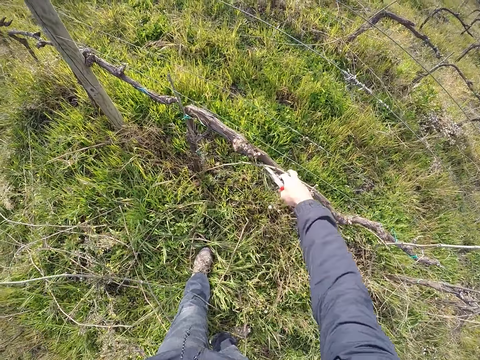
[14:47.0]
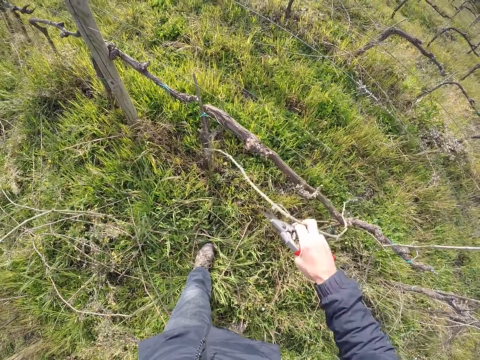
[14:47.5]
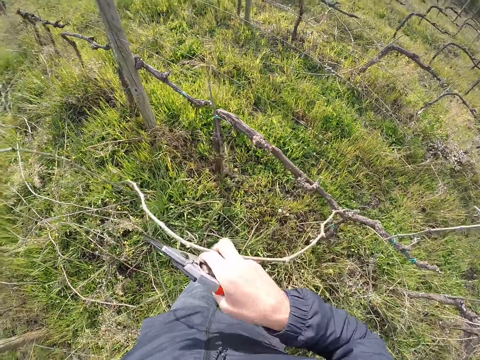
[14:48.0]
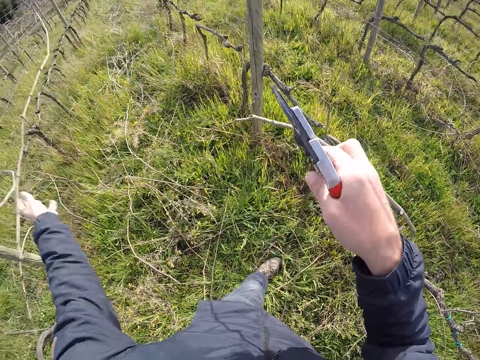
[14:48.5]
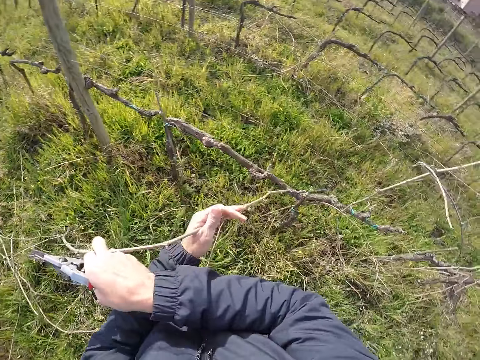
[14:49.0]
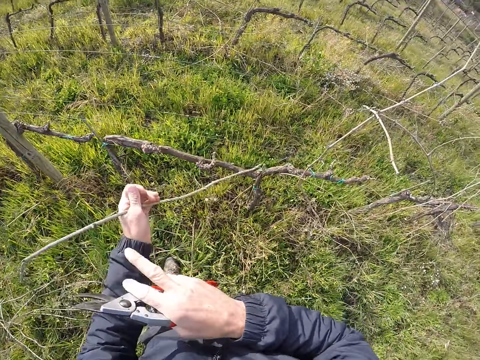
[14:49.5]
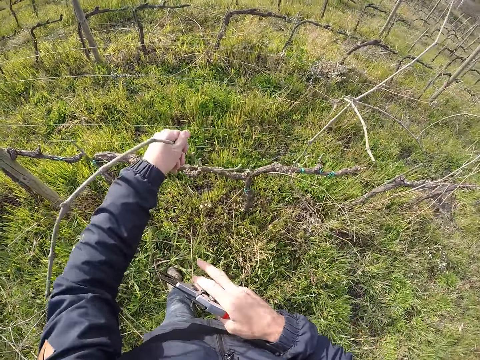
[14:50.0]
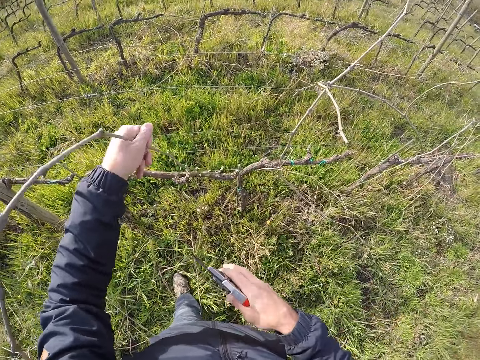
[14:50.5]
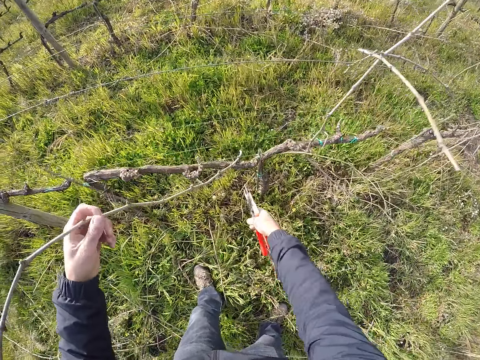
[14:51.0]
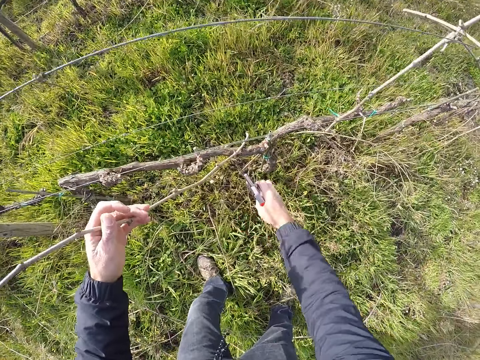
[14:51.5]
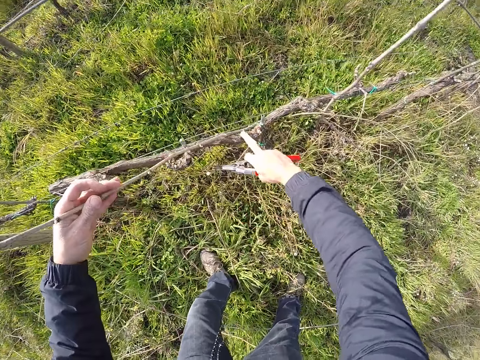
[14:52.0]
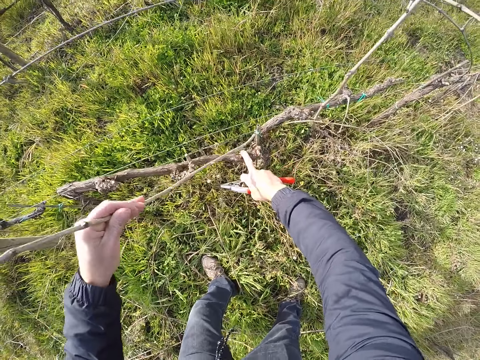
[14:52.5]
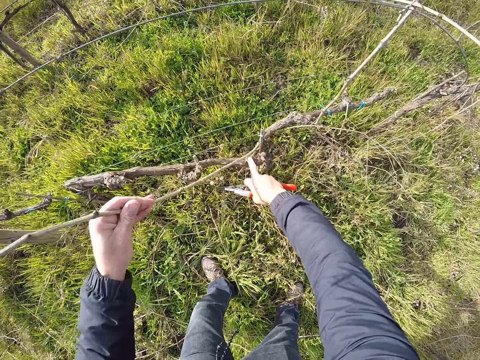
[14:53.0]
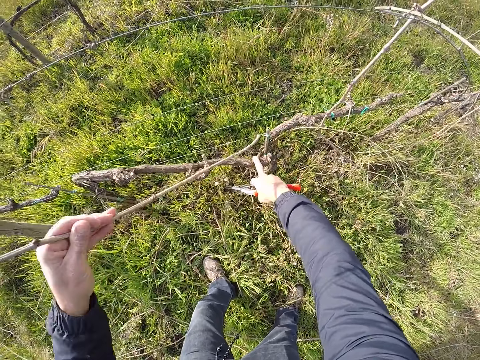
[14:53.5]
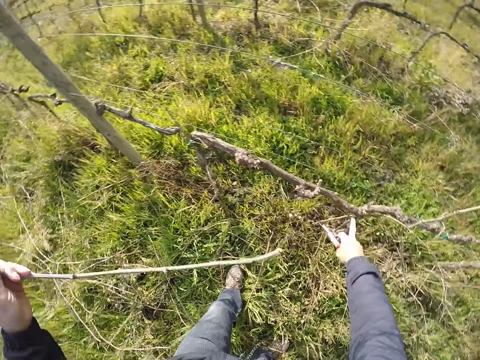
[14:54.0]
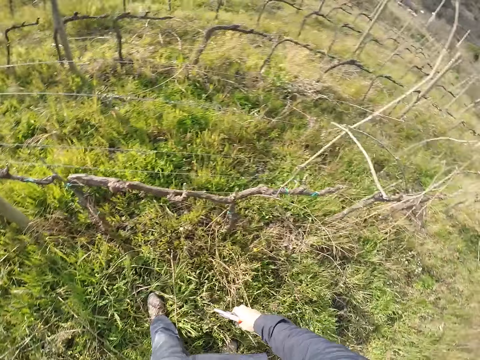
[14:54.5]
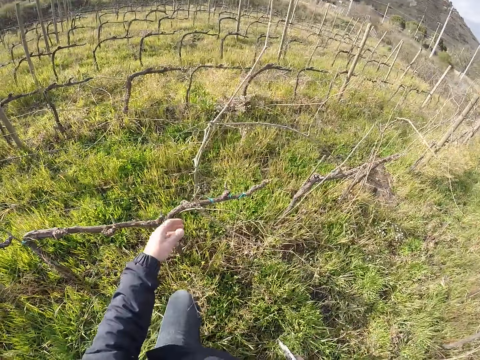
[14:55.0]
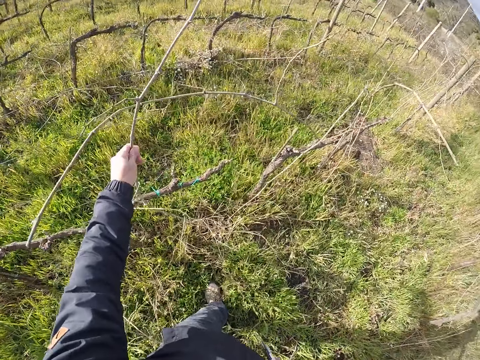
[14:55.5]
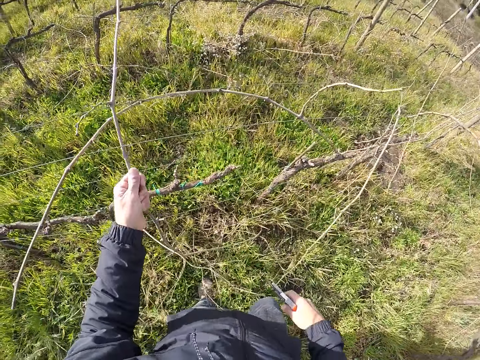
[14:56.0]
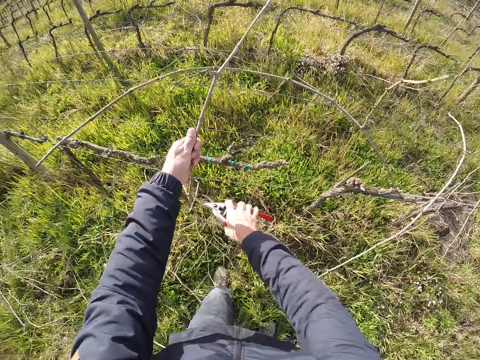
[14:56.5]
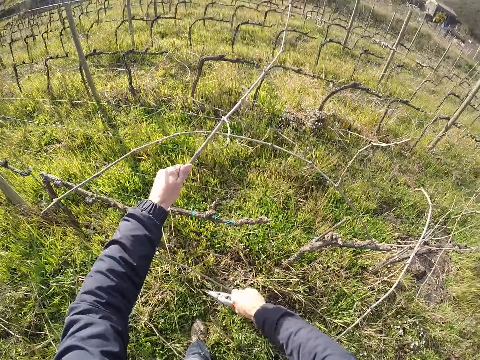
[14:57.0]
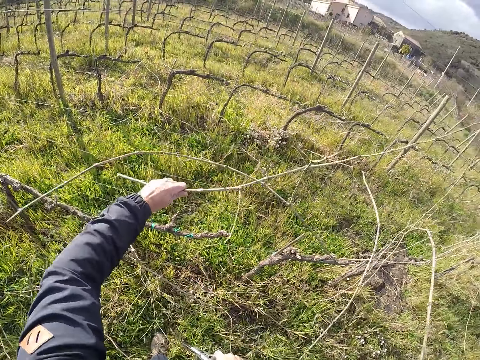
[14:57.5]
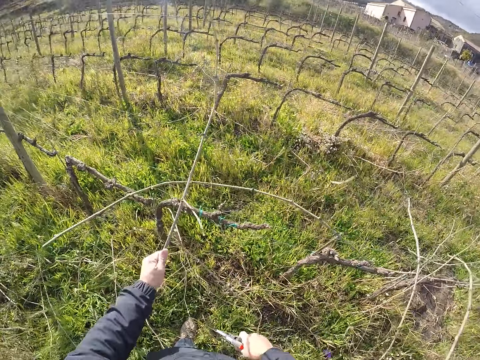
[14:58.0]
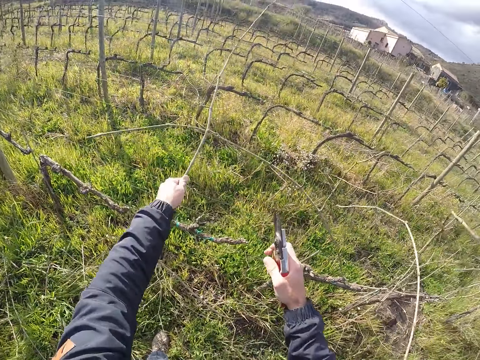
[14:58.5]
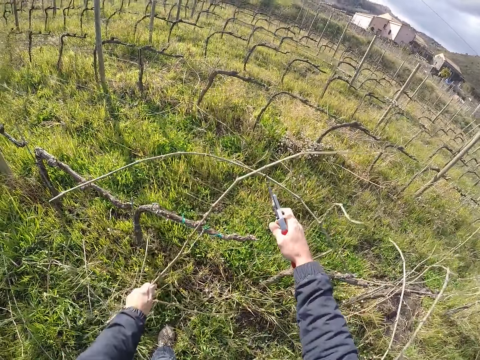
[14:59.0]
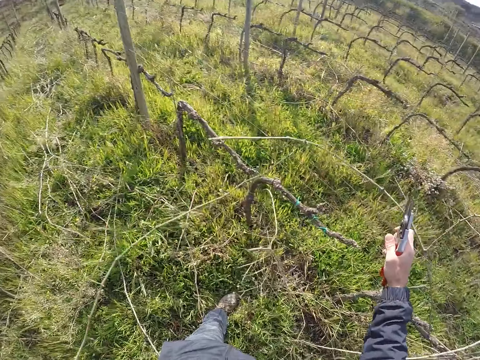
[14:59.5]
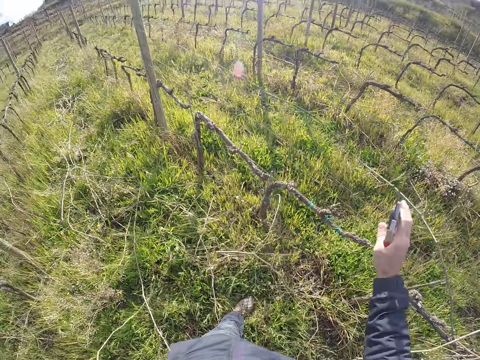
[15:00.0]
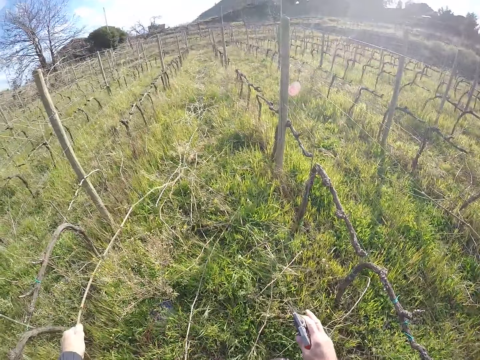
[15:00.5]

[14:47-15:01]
The camera wearer pulls a branch from the barbed wire fence with his right hand. He drops the branches on the ground with his left hand. He pulls the branch from the barbed wire fence with his left hand. He cuts branches with scissors. He pulls a branch on the barbed wire with his right hand. He drops the branch on the ground with his left hand. He pulls a branch from the barbed wire fence with his left hand. He cuts the branch in his left hand with the pruner in his right hand. He pulls a barbed wire with his right hand.

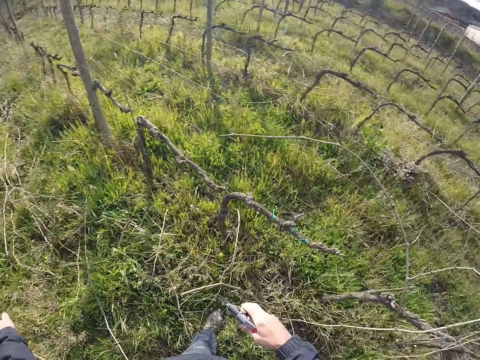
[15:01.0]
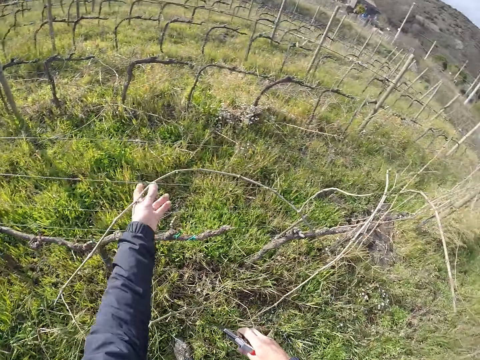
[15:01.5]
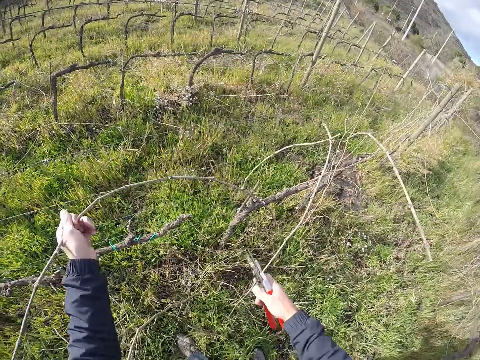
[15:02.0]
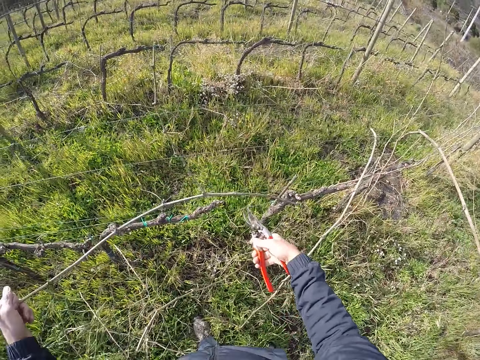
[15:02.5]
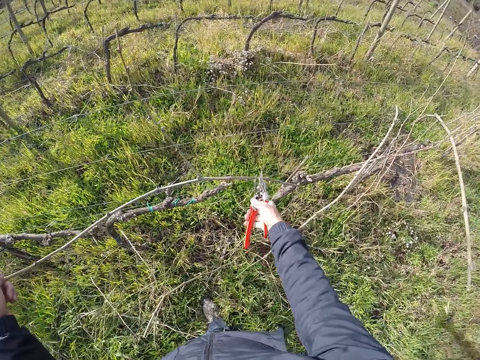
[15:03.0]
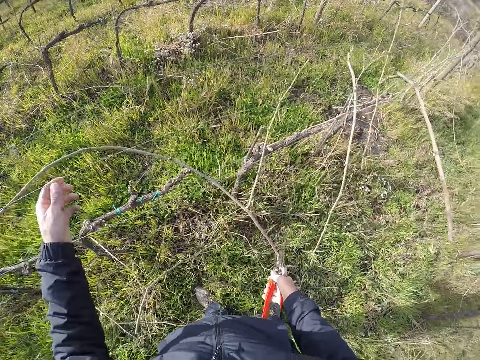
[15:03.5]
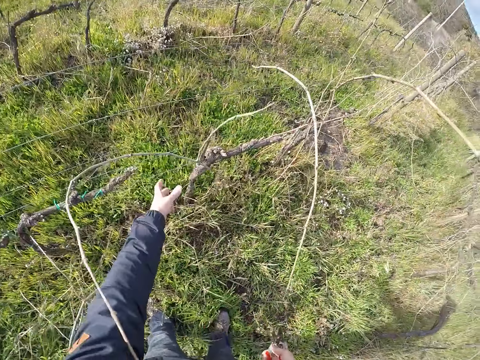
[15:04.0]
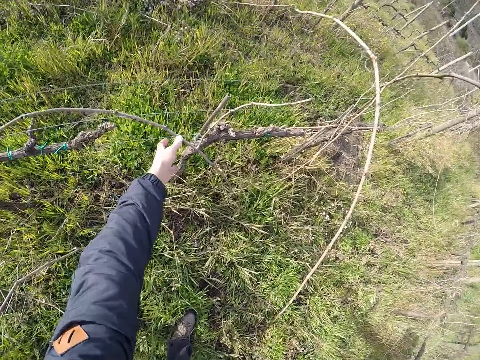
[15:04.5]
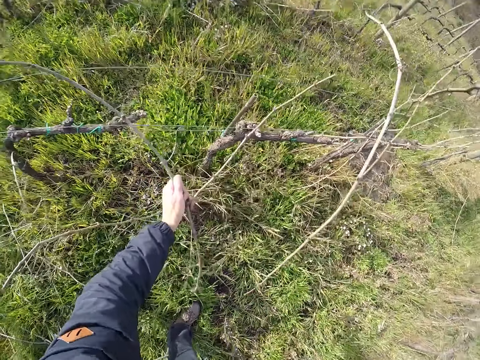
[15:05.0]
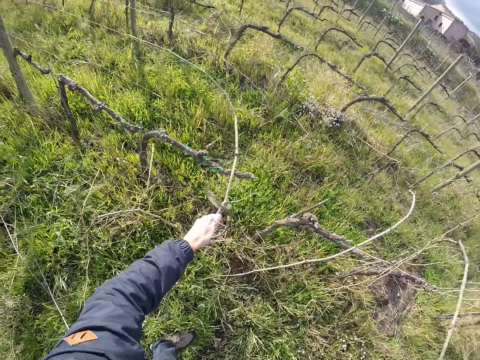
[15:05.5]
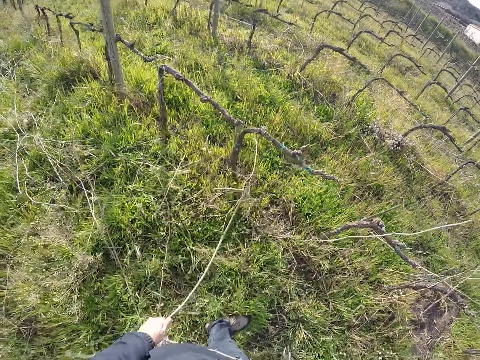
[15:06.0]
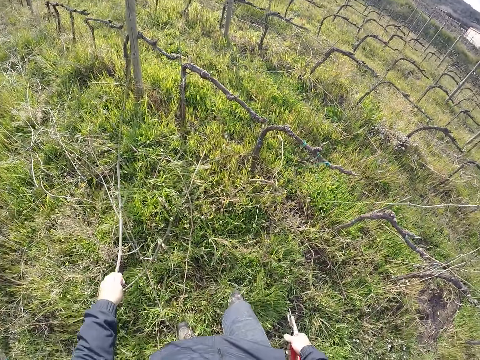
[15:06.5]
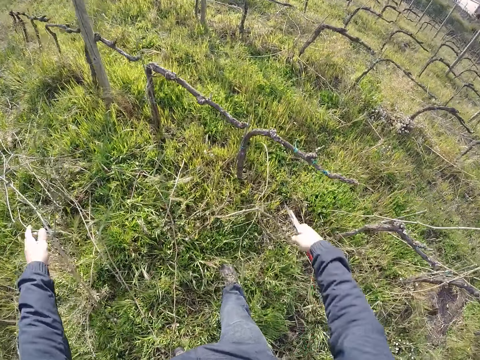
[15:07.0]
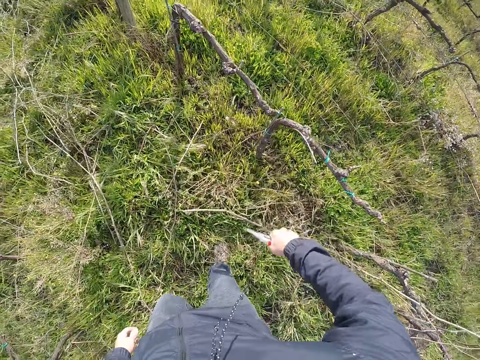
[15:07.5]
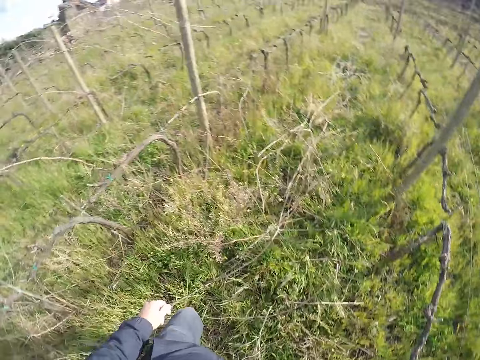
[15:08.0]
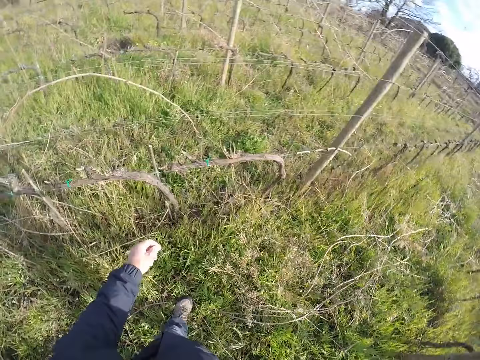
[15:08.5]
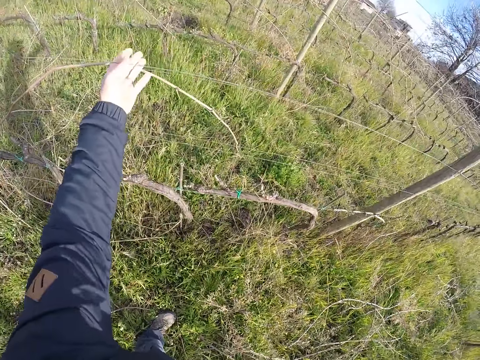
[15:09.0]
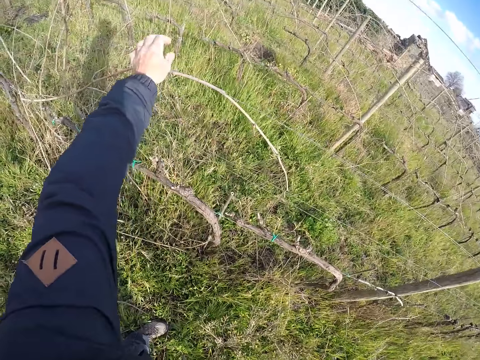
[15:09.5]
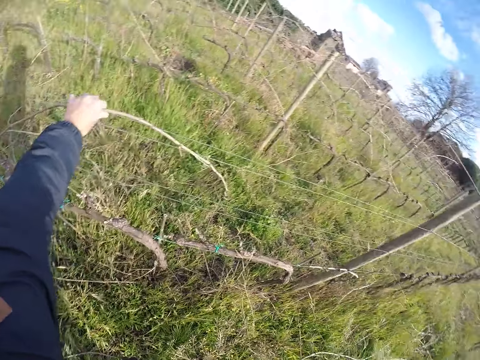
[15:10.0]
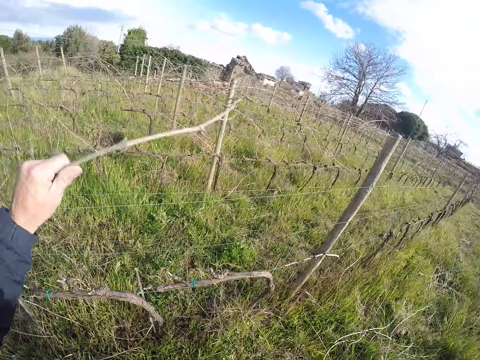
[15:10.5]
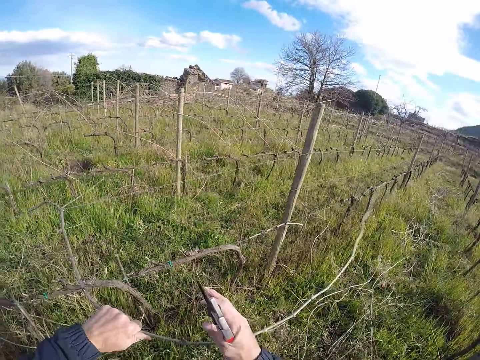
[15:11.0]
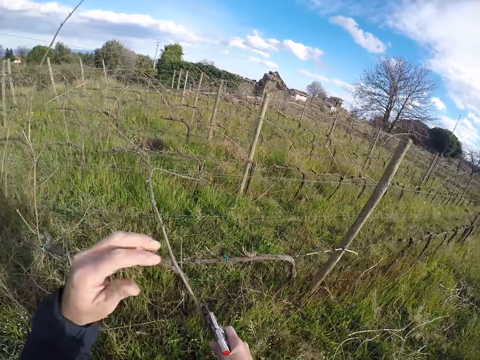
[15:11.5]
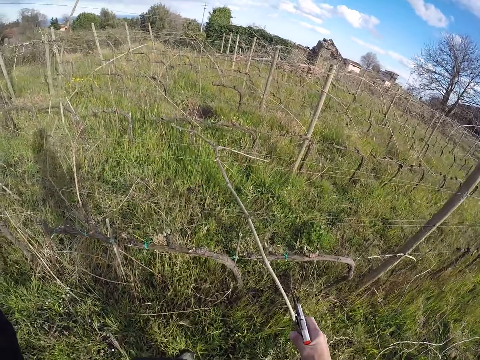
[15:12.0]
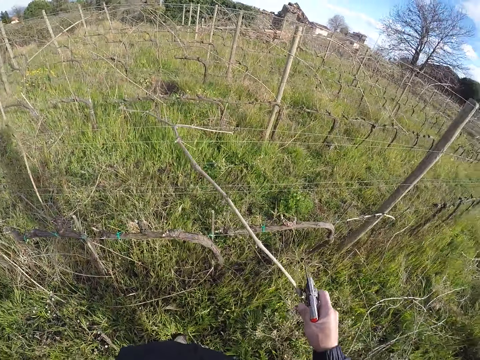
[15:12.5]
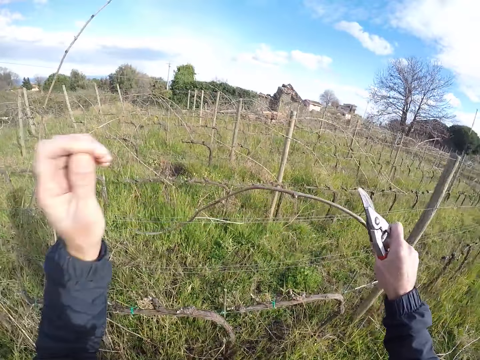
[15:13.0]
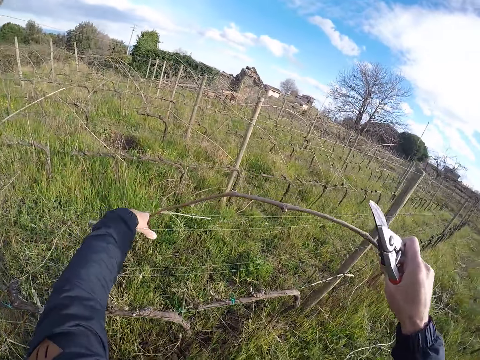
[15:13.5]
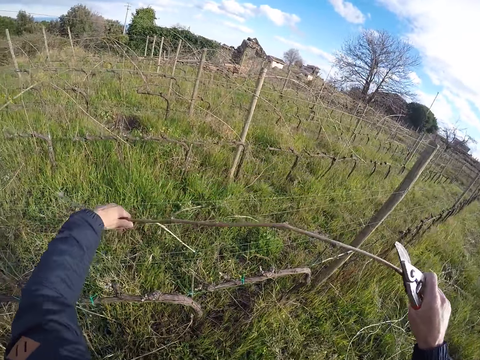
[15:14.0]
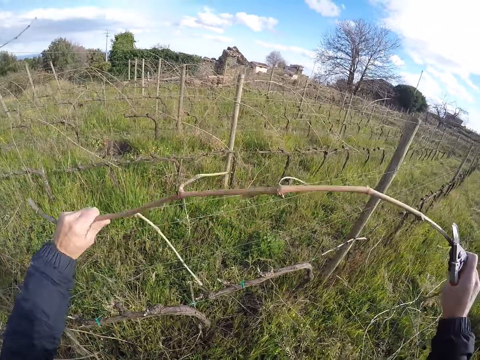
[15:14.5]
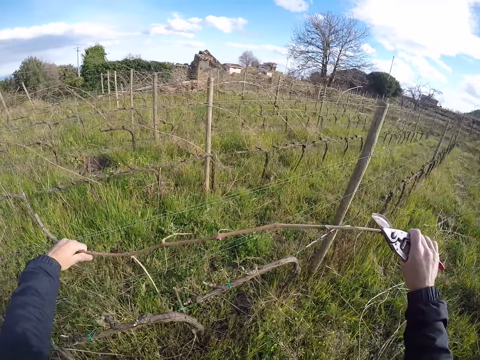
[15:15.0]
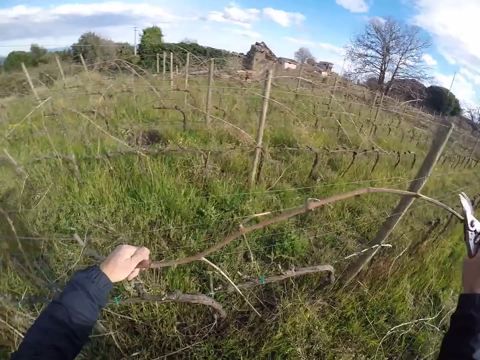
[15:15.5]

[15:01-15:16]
The camera wearer drops the branch on the ground with his left hand. He pulls a branch from the barbed wire fence with his left hand. He cuts the branch in his left hand with the pruner in his right hand. He pulls the branch from the barbed wire fence with his left hand. He drops the branch on the ground with his left hand. He cuts a branch on the ground with the pruner in his right hand. He pulls a branch from the barbed wire fence with his left hand. He passes the branch from his left hand to his right hand. He cuts branches with scissors. He adjusts his camera with his left hand. He pulls the branch from the barbed wire fence with both hands.
